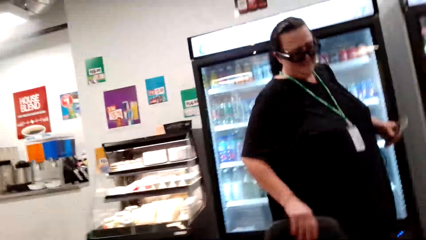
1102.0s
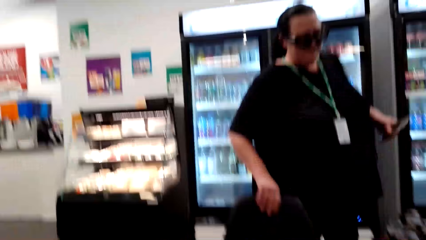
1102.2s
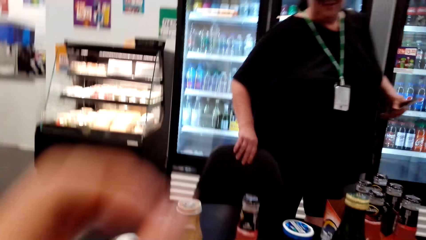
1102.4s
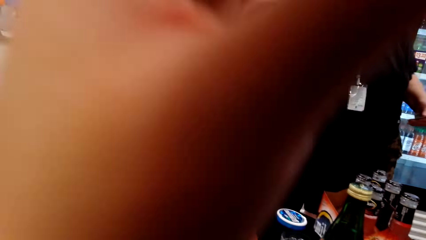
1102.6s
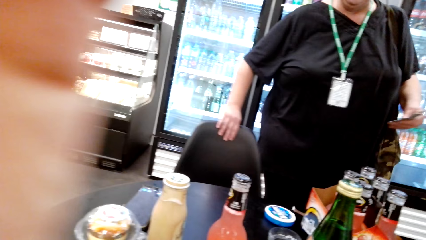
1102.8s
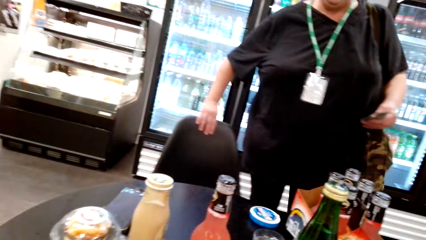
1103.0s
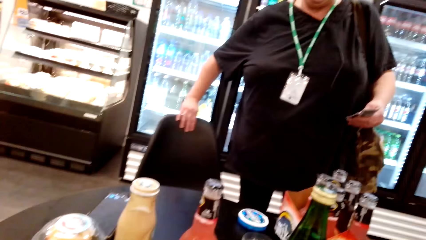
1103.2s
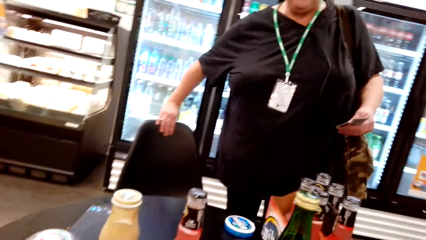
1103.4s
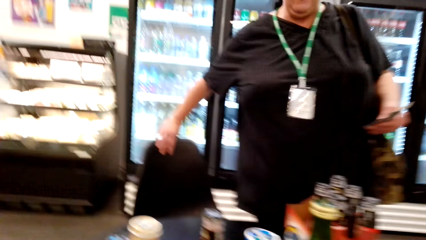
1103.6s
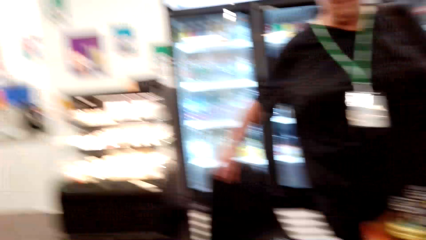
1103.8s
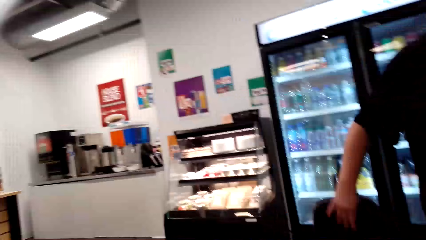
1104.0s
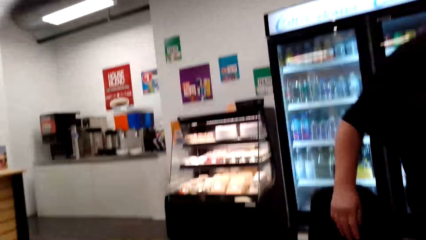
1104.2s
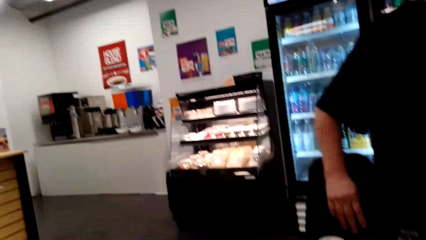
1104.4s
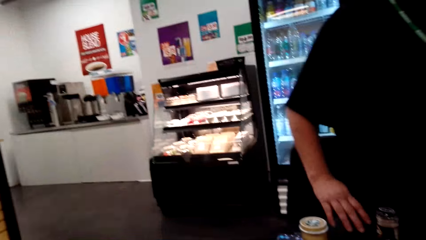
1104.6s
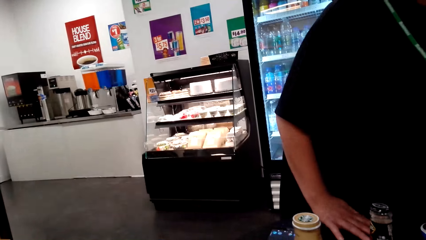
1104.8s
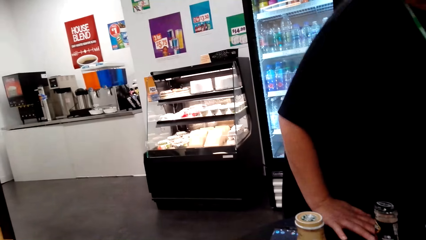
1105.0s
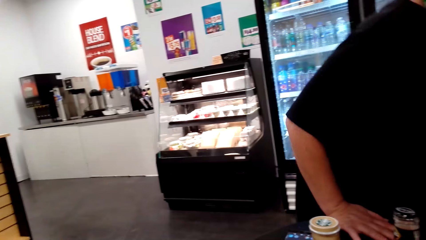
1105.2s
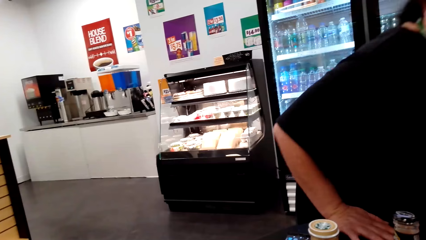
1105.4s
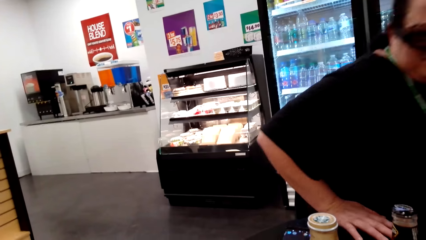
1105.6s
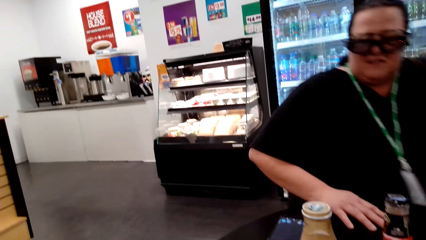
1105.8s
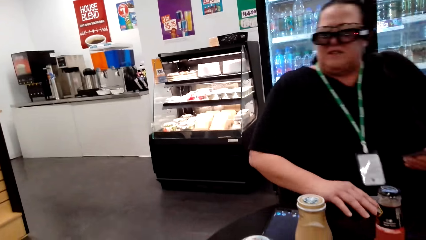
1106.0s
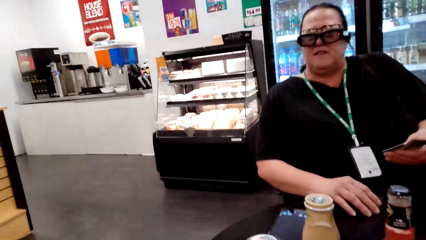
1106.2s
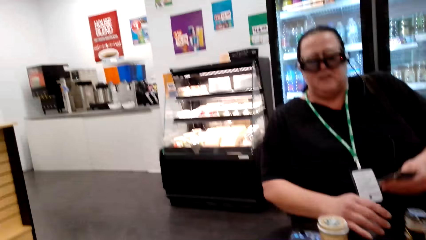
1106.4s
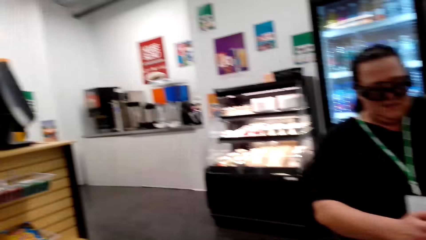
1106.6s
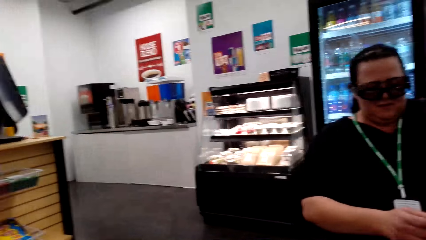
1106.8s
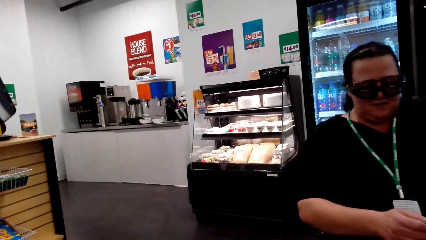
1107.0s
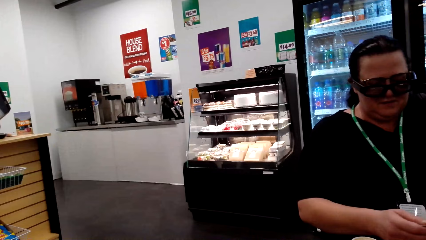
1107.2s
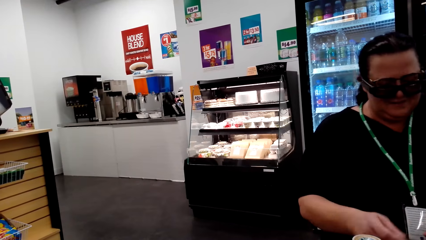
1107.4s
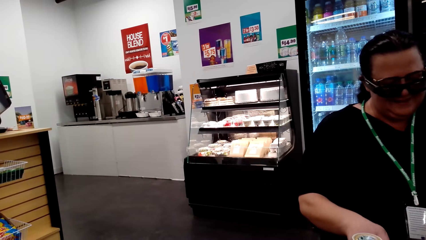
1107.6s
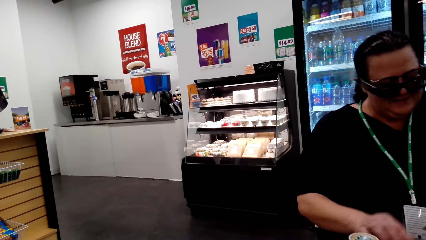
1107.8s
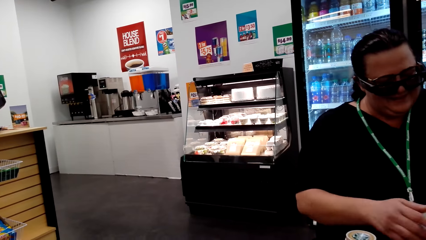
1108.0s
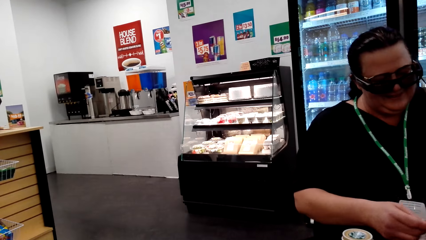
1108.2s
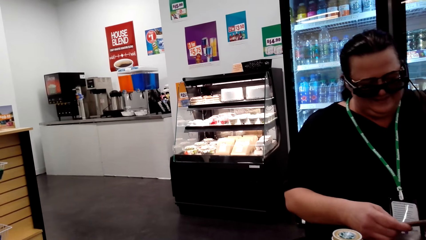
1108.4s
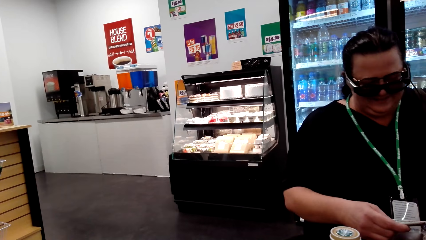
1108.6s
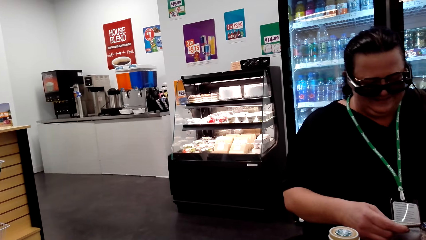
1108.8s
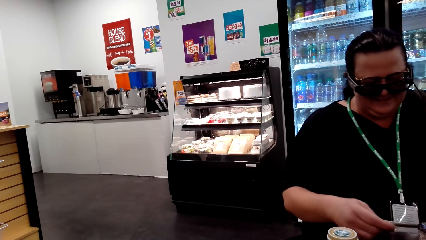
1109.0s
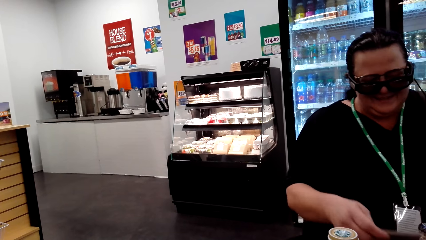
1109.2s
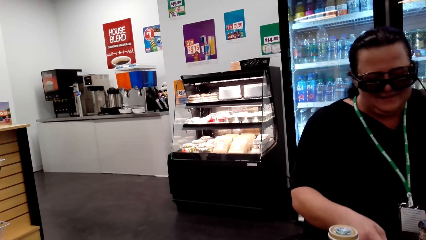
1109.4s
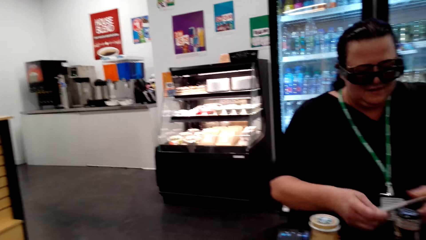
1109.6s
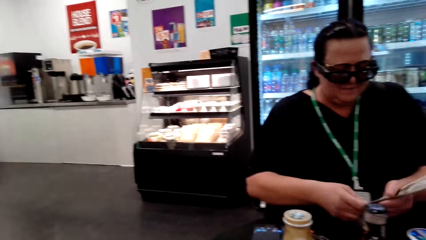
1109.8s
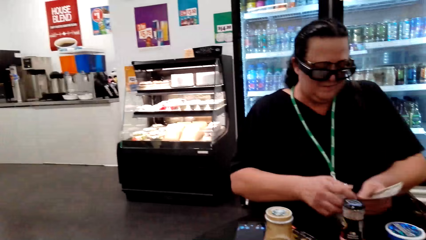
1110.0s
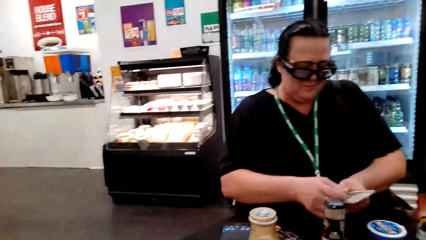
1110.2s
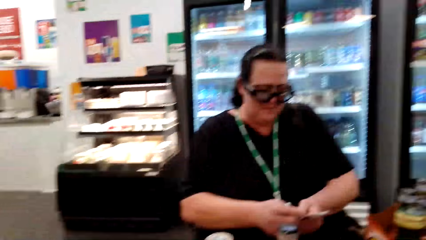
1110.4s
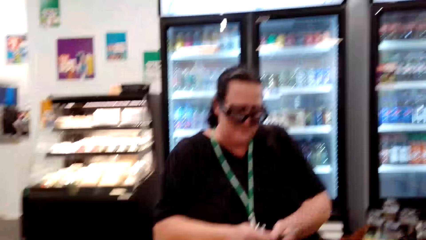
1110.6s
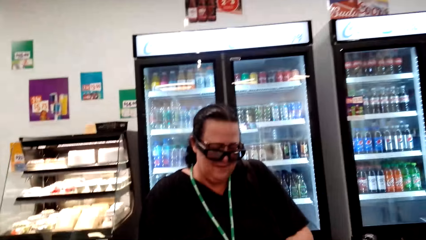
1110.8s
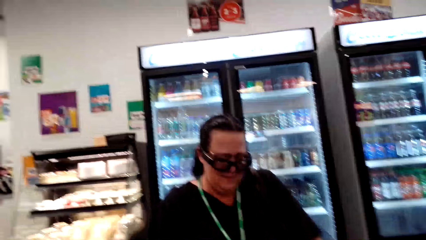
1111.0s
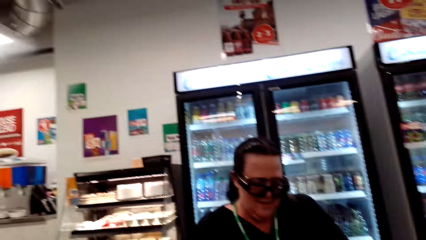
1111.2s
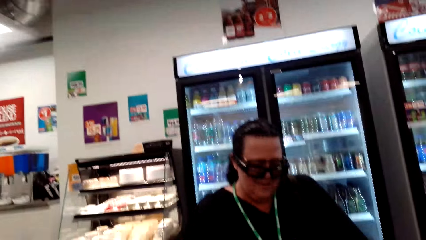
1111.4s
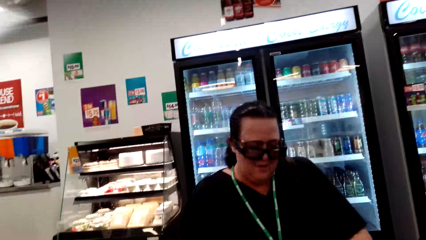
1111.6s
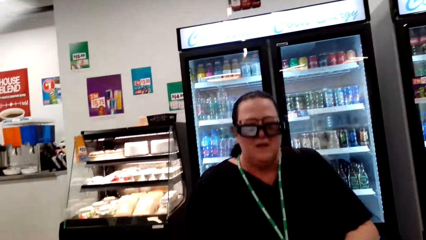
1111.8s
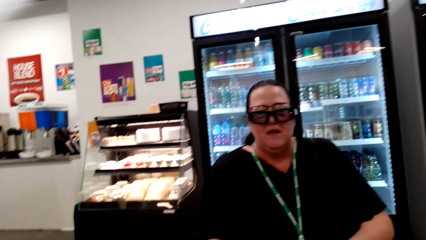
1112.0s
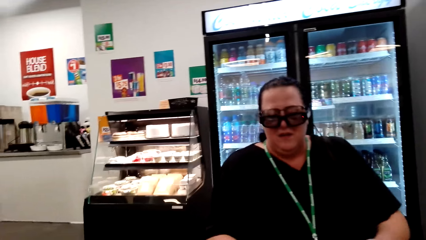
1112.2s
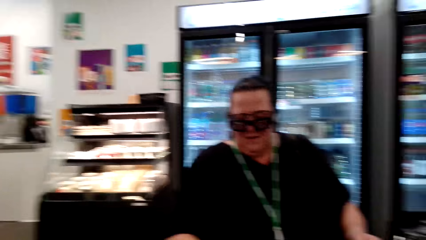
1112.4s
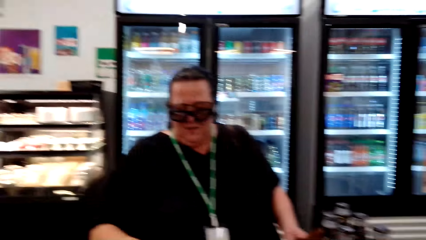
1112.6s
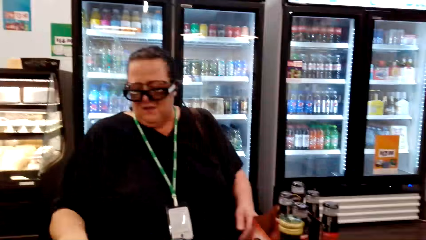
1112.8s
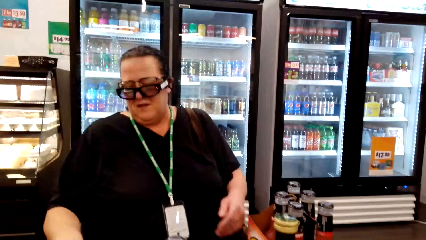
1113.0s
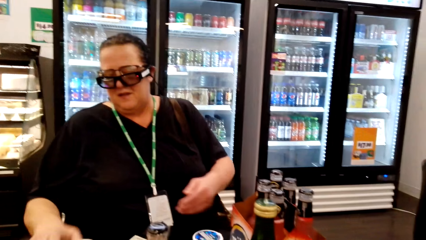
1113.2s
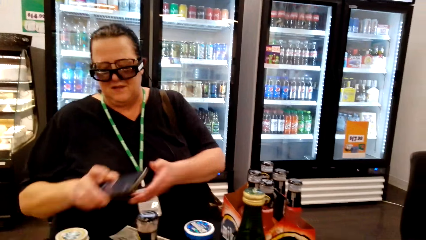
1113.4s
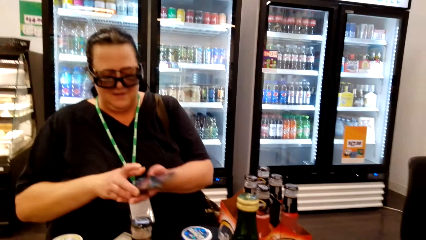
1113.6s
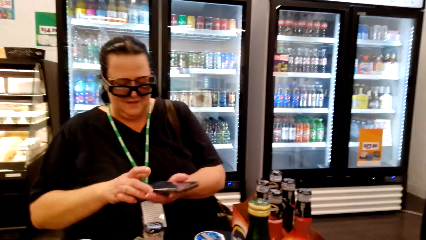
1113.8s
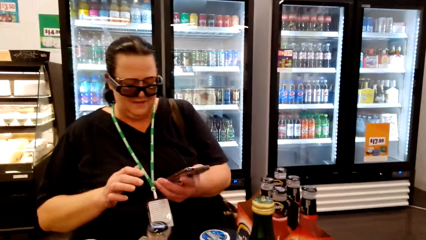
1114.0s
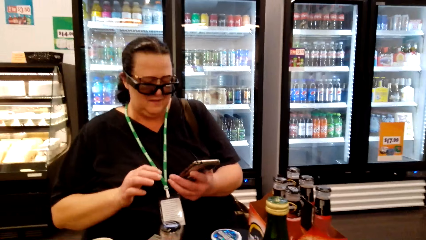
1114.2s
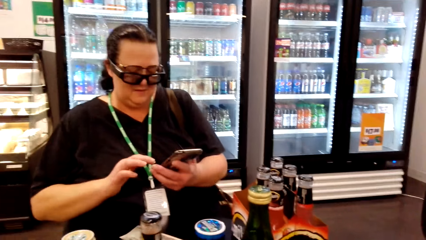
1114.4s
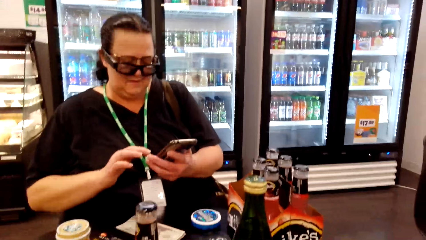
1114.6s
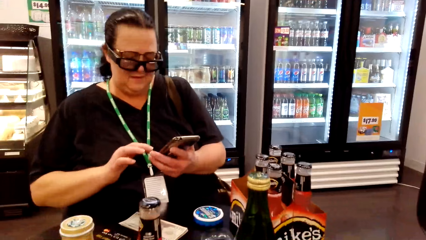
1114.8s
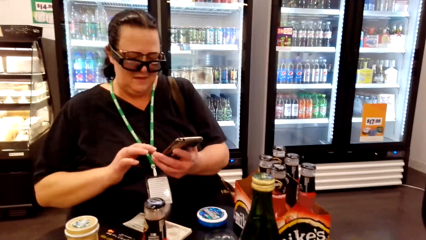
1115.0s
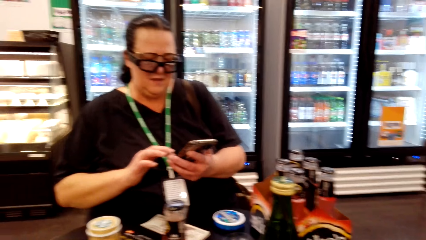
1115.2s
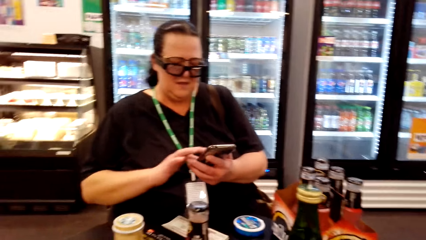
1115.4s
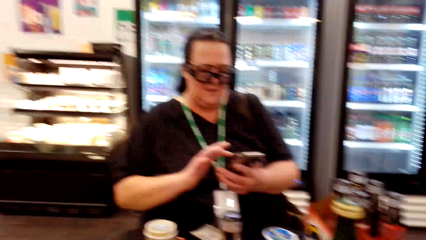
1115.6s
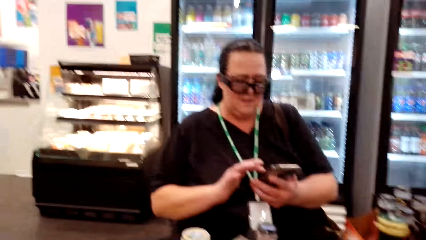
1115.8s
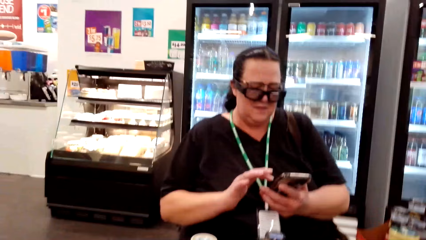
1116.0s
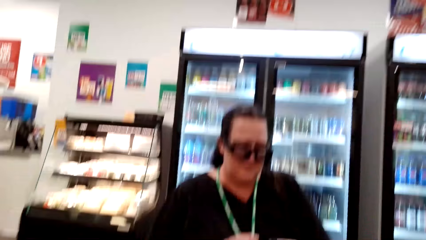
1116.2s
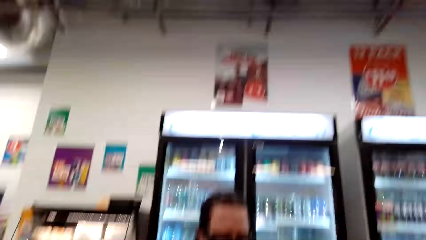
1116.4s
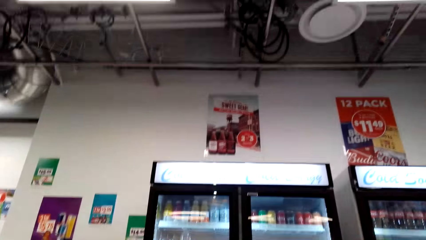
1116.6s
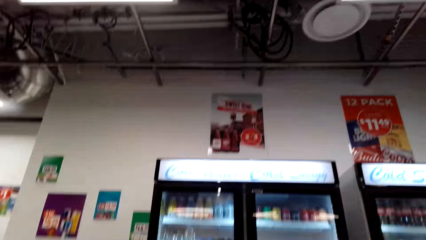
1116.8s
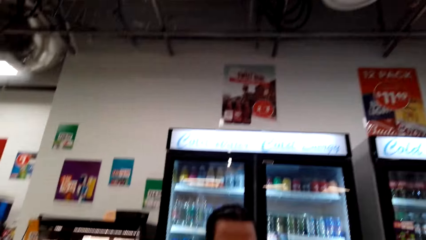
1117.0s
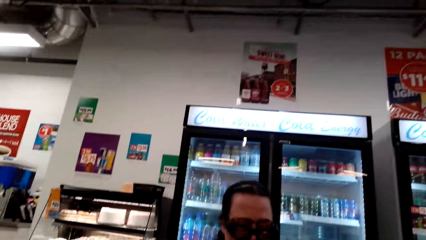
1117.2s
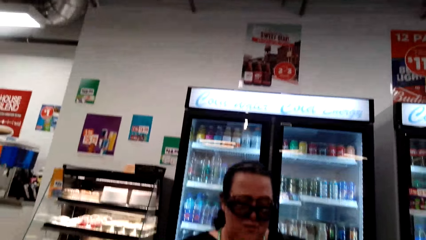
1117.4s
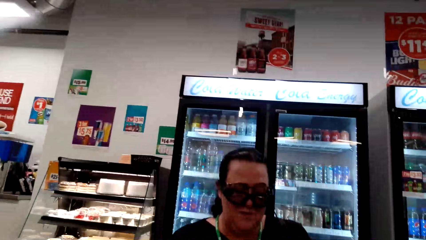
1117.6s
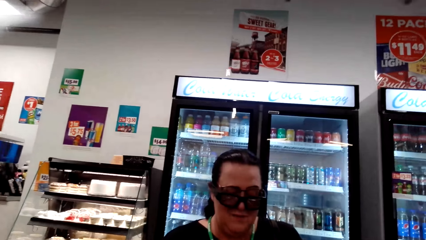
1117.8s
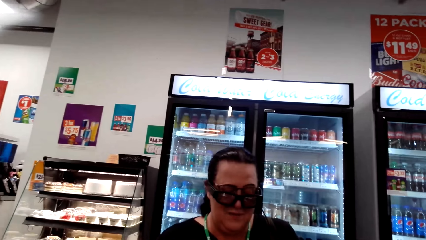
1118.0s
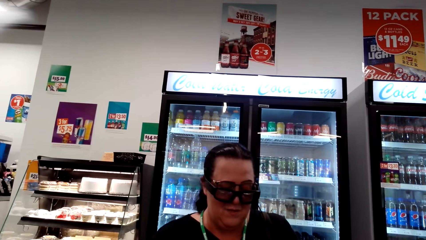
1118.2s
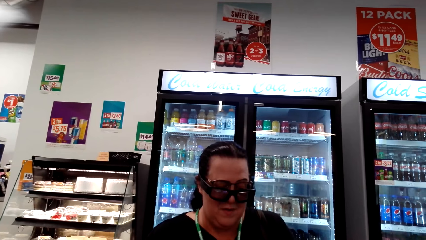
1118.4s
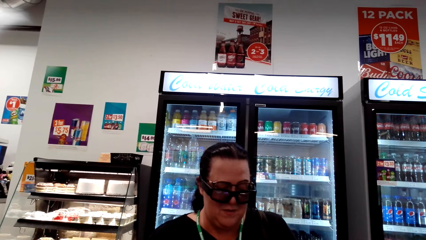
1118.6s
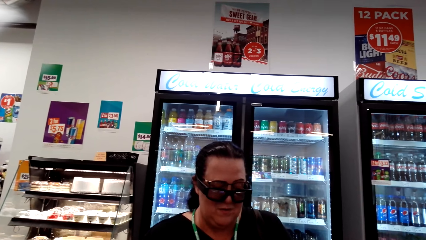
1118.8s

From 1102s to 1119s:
The camera wearer lifts her hand. A woman pulls the chair. The woman holds the table while sitting on the chair. The woman puts something on the table. The camera wearer looks around the shop. The woman talks to the camera wearer. The woman picks up her phone and puts the phone on the left hand. The woman uses her phone. The camera wearer talks to the woman.
